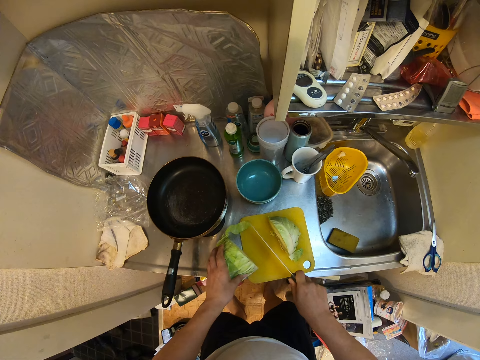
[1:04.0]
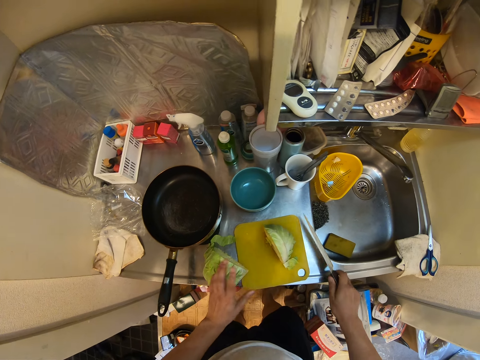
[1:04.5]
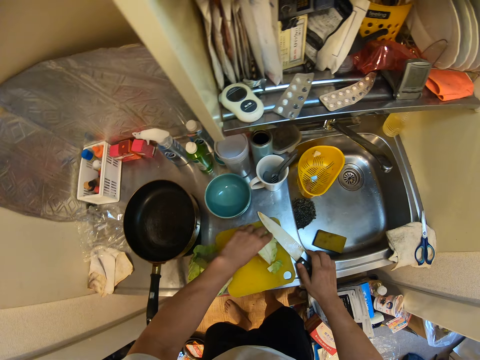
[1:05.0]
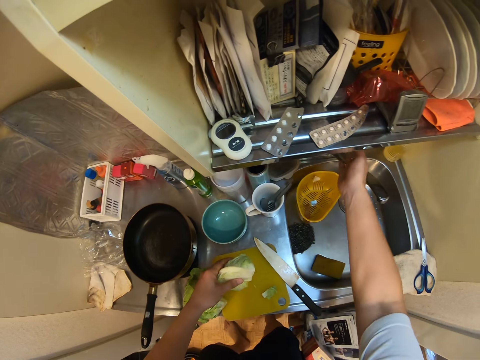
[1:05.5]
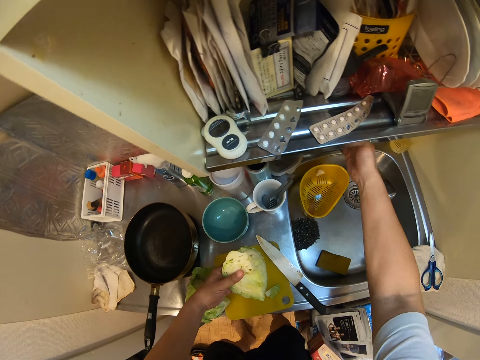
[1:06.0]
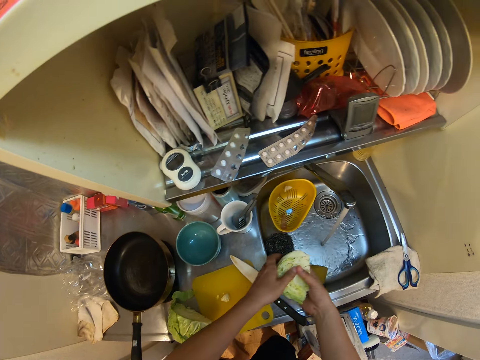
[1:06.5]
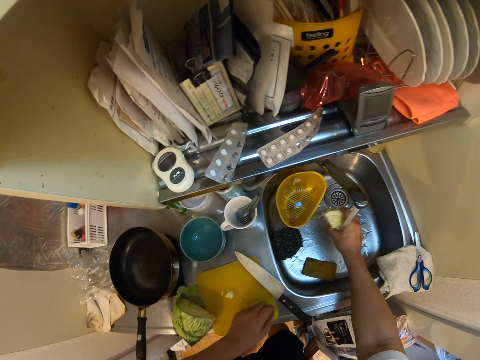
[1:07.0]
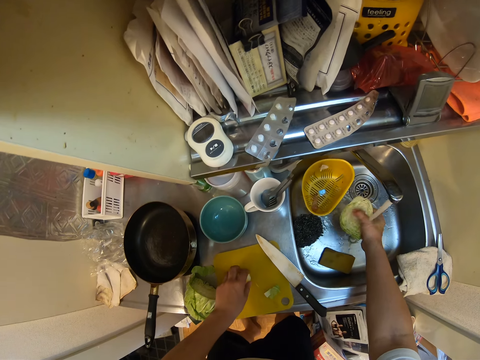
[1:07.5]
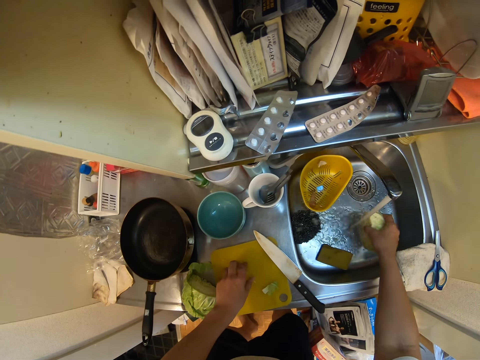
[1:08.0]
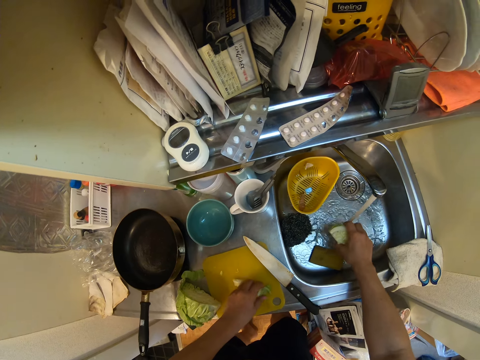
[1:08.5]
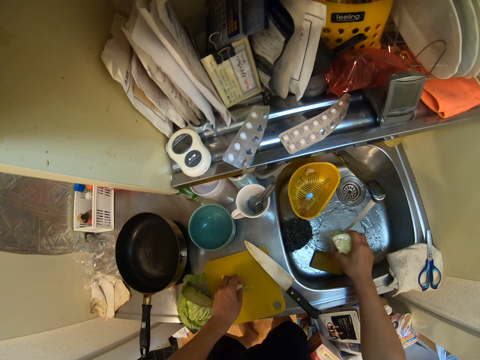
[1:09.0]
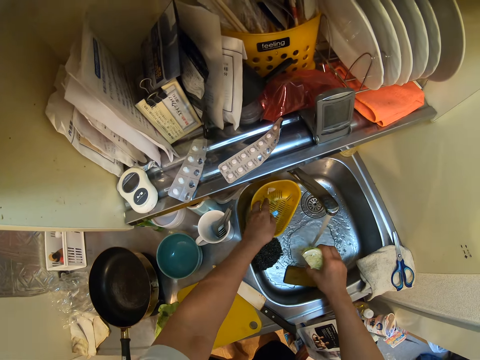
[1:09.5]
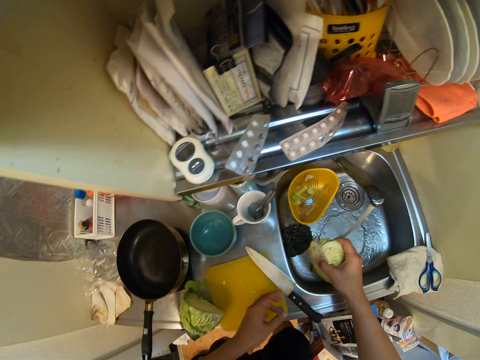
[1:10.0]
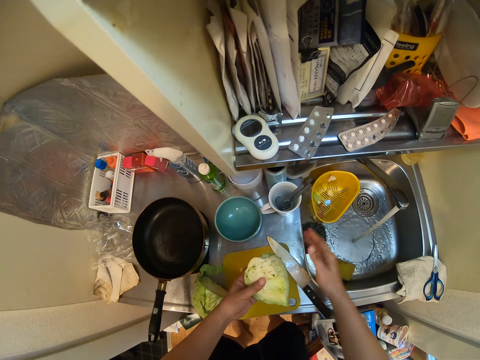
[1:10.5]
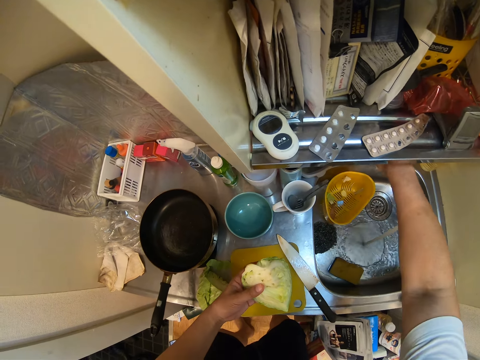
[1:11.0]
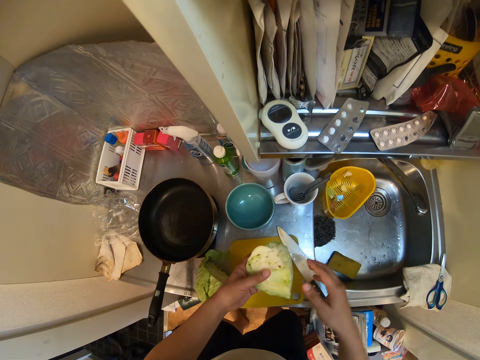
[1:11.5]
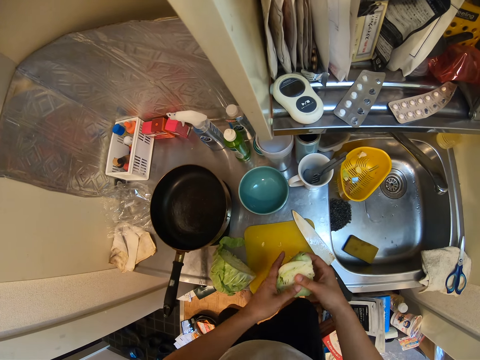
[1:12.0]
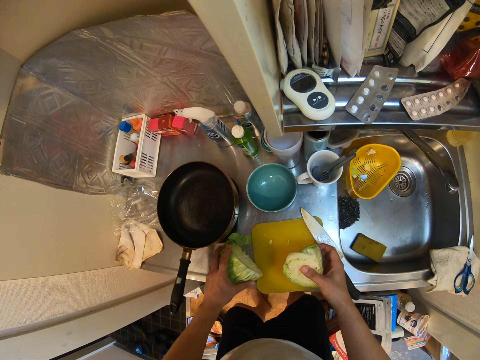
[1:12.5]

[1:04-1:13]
The camera wearer puts one piece of the cabbage aside. He picks up a piece of the cabbage. He opens a tap. He washes the cabbage. He picks up a small piece of cabbage and throws small pieces of cabbage in the bowl. He holds the cabbage with his left hand. He closes the tap.

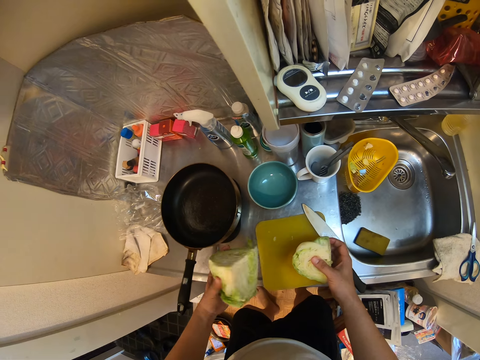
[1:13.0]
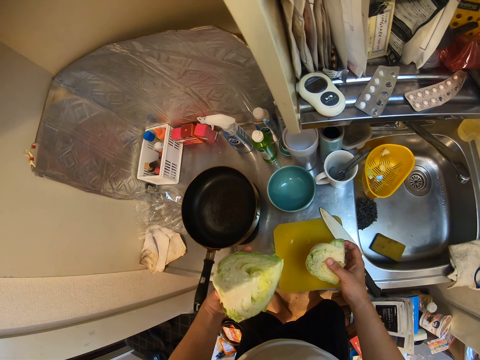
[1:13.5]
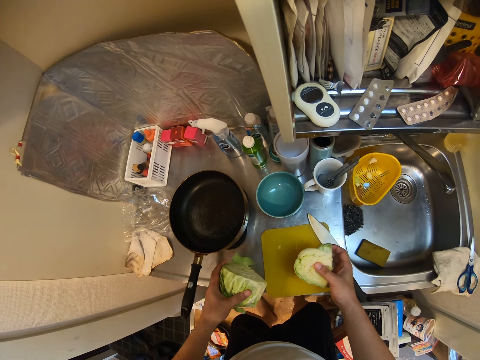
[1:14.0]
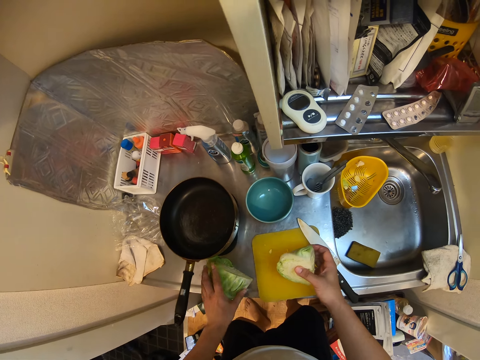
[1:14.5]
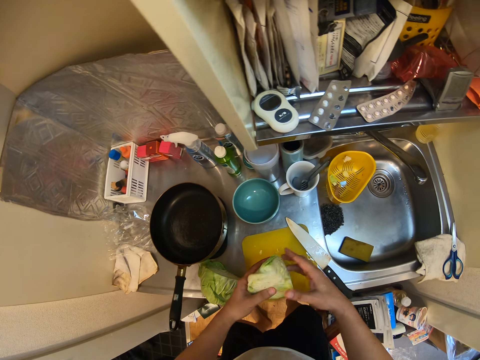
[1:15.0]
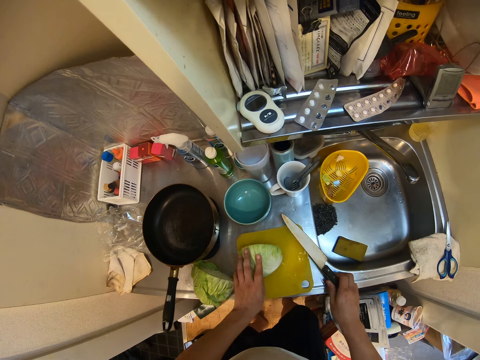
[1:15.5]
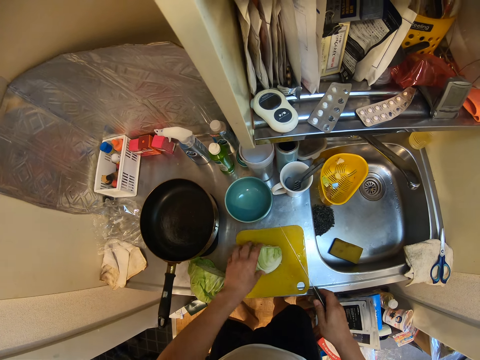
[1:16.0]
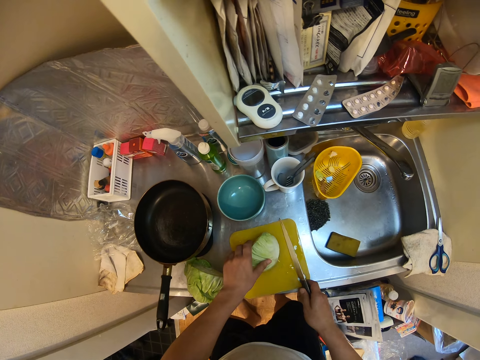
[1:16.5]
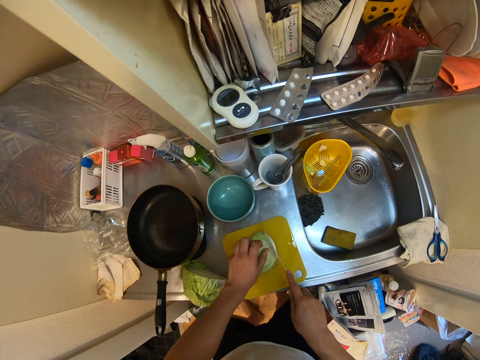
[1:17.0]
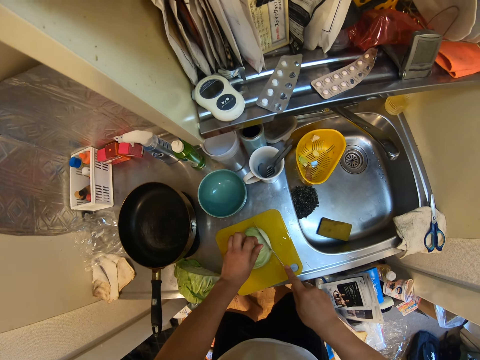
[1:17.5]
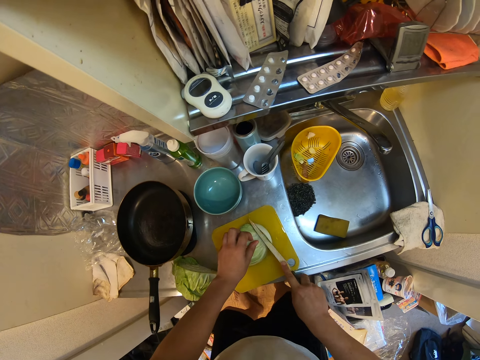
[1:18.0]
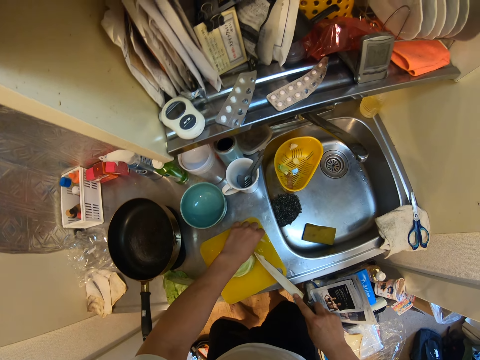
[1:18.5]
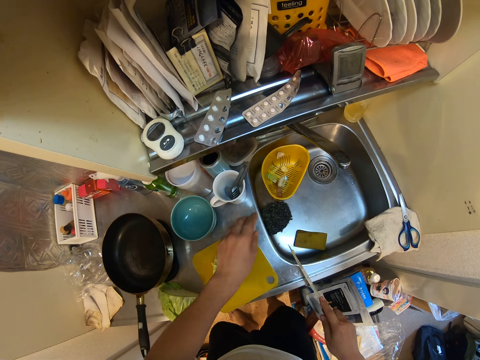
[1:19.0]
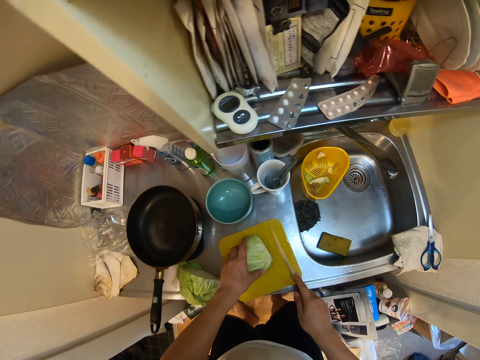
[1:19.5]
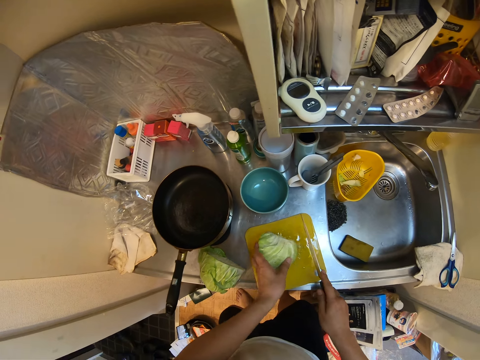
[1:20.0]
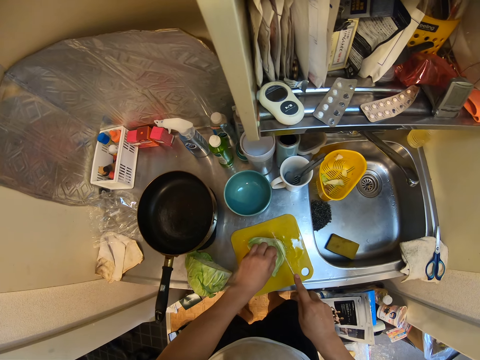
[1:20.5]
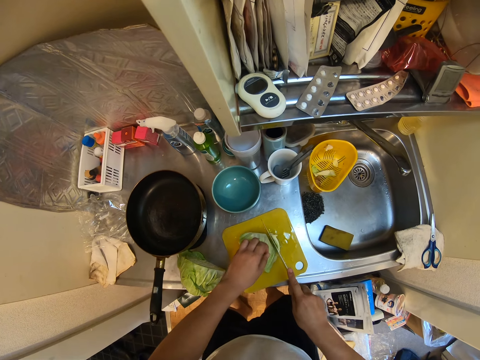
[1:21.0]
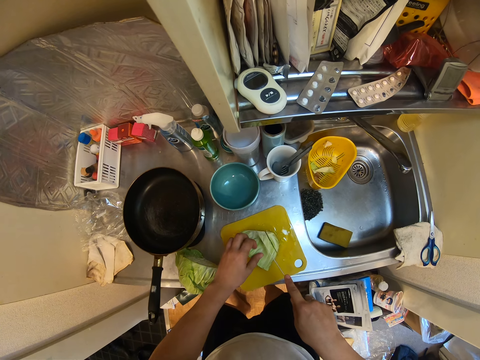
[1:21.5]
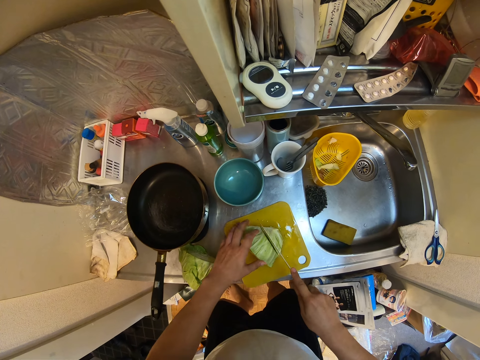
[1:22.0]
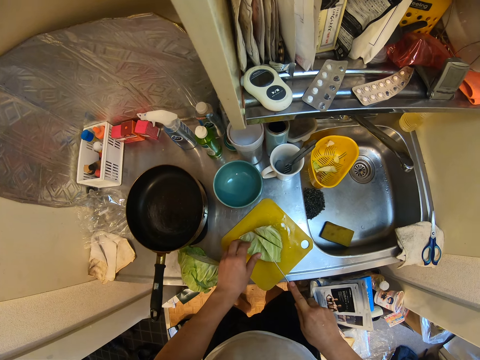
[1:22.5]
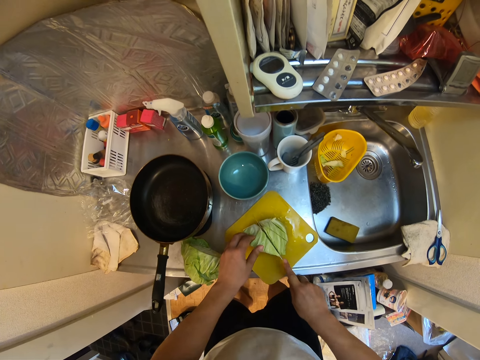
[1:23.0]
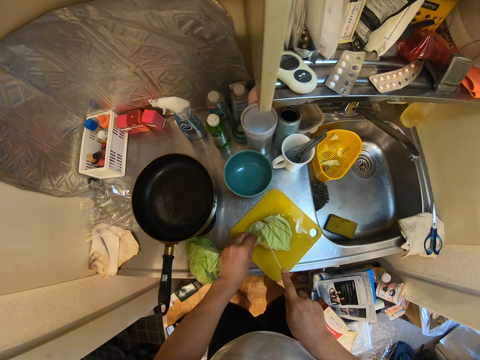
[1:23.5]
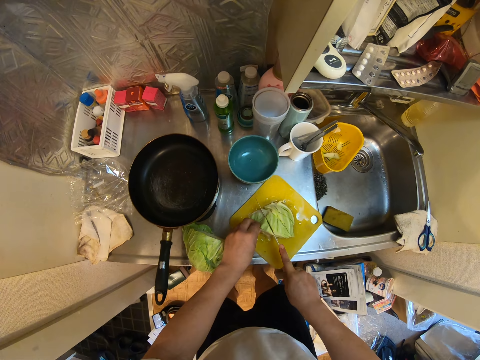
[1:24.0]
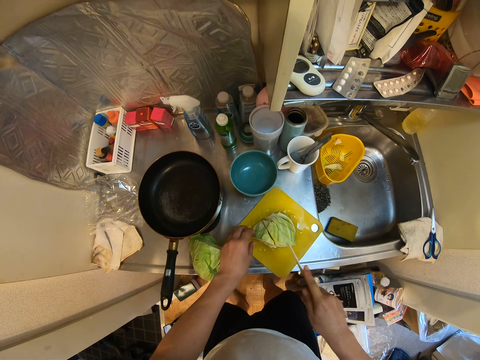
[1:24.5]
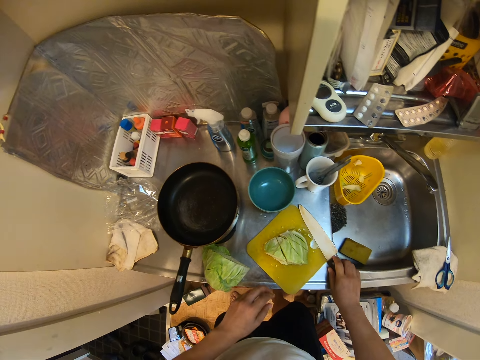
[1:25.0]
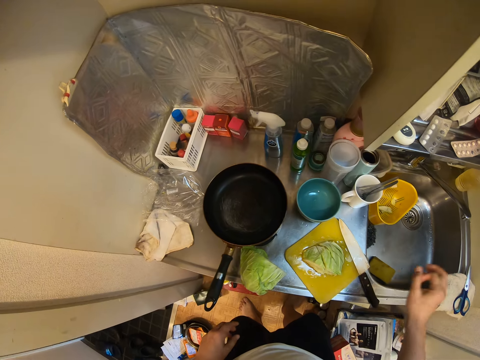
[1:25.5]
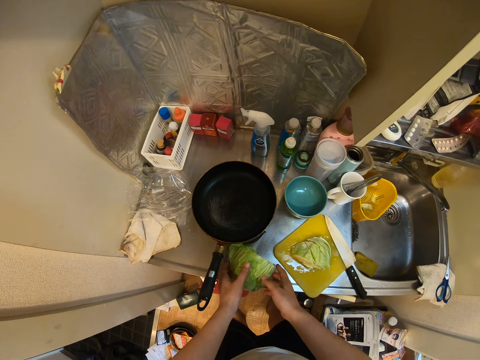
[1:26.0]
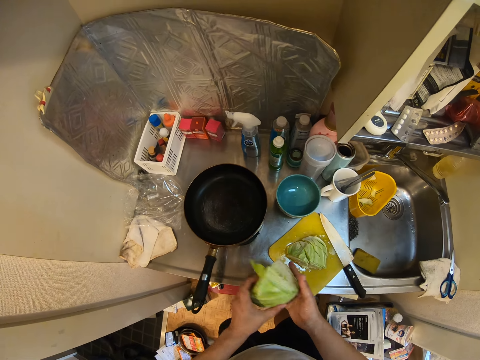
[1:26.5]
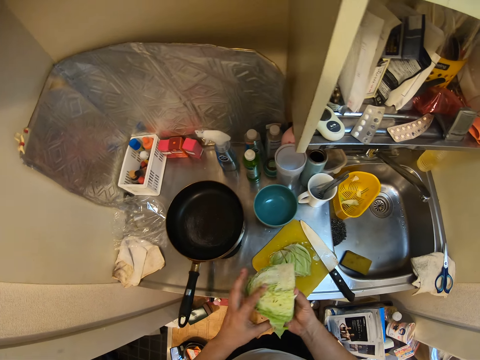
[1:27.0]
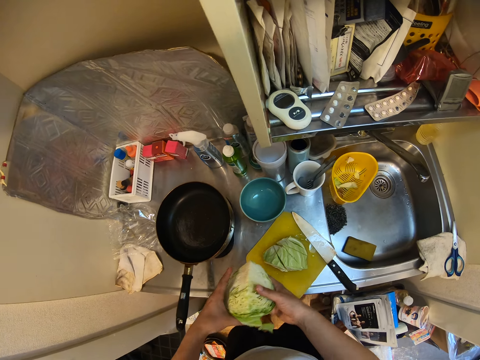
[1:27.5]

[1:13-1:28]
The camera wearer picks up the cabbage with his left hand. He drops the cabbage on the zinc. He places the cabbage on the chopping board. He picks up the knife, holds the cabbage and cuts the cabbage. He throws a small piece of cabbage in a sink. He turns the cabbage and cuts the cabbage. He places the knife on the chopping board. He picks up the cabbage.

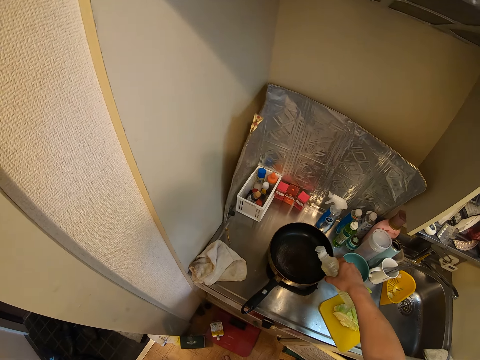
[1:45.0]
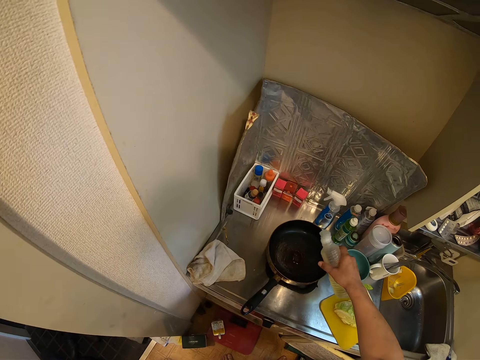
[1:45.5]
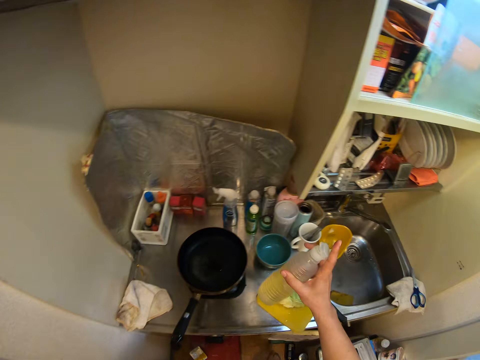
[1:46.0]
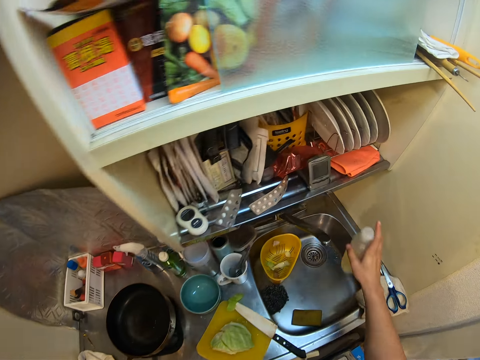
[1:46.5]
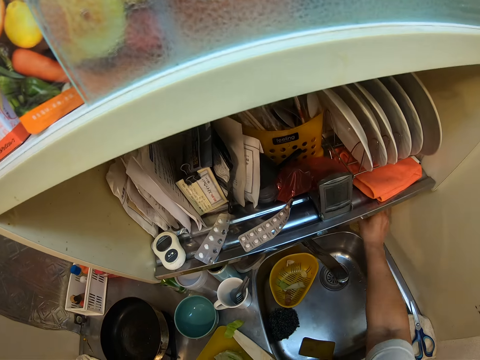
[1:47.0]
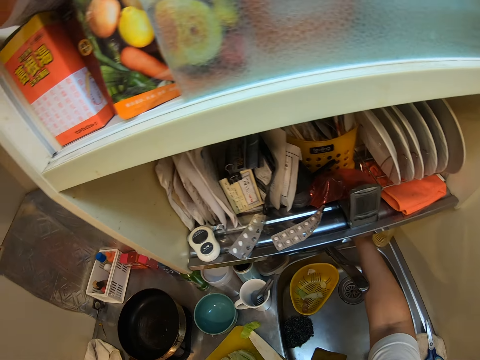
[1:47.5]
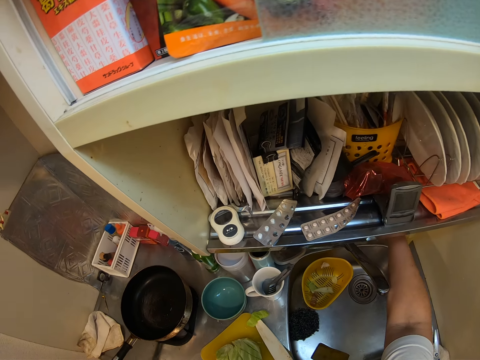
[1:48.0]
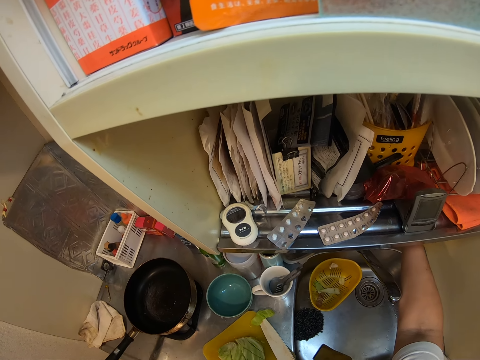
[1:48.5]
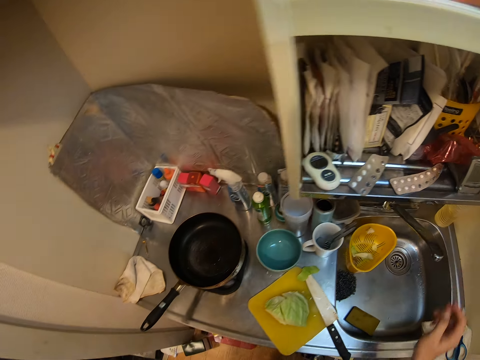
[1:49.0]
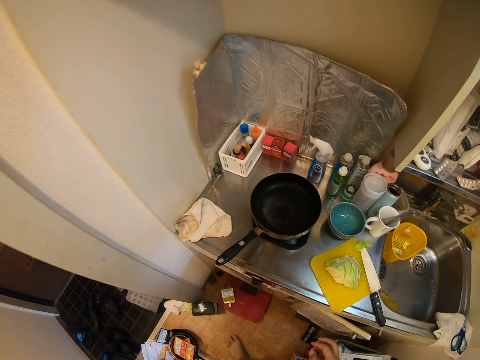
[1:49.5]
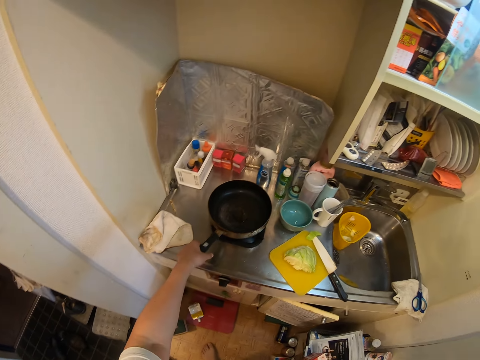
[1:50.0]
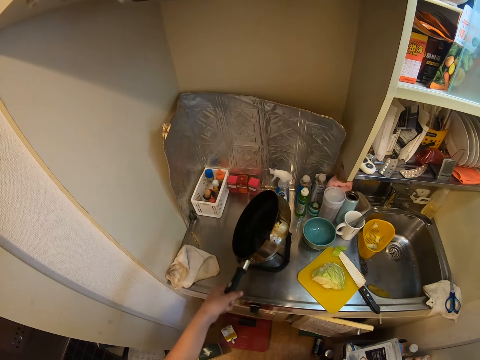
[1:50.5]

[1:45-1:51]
The camera wearer pours cooking oil in a cooking pan. They close the bottle of cooking oil, place the bottle of cooking oil on a surface, and lift a cooking pot.
